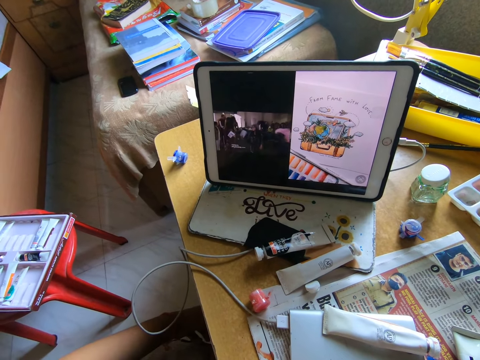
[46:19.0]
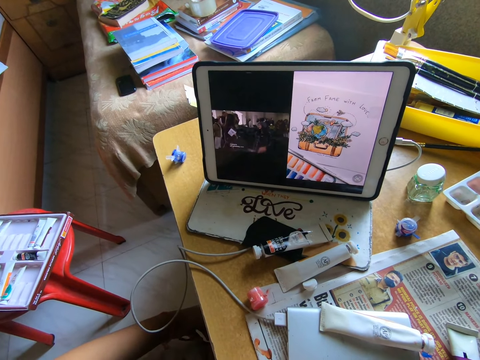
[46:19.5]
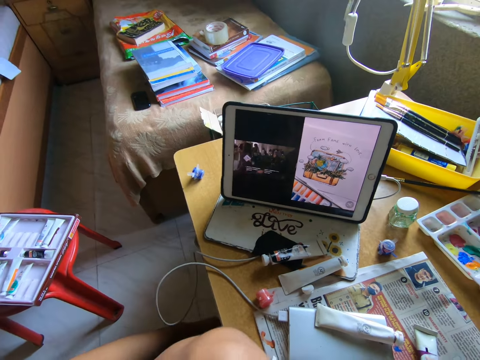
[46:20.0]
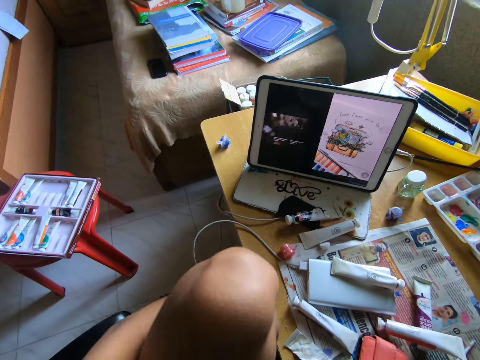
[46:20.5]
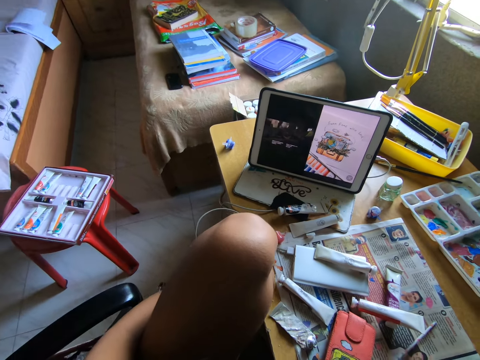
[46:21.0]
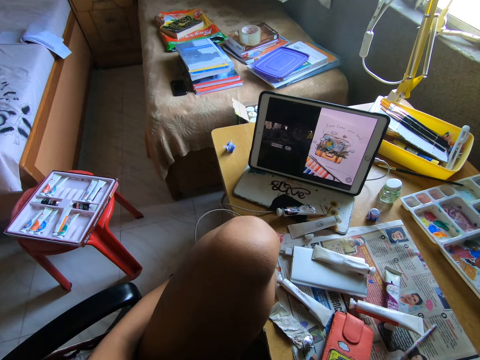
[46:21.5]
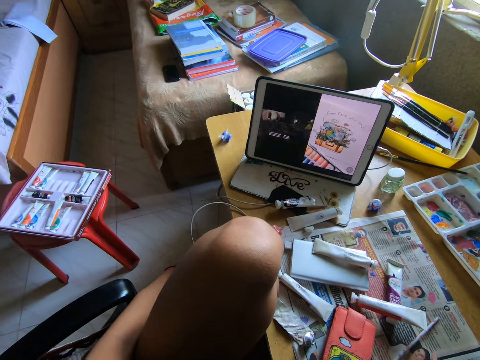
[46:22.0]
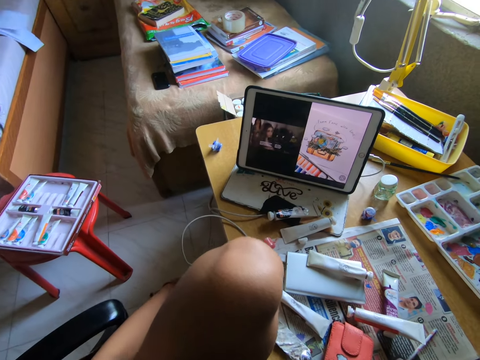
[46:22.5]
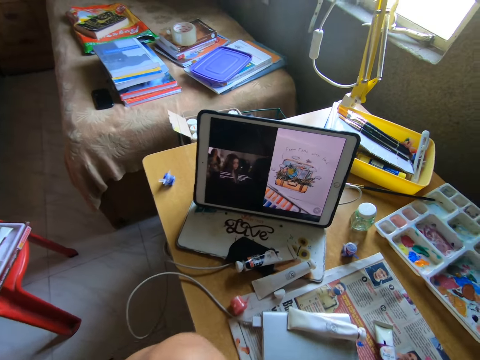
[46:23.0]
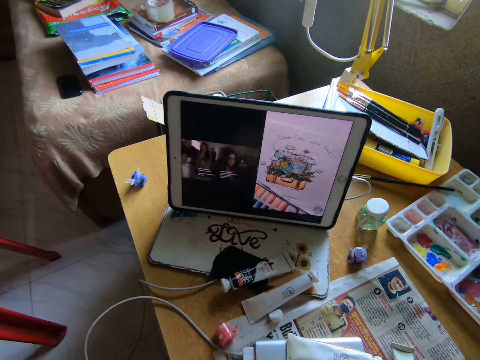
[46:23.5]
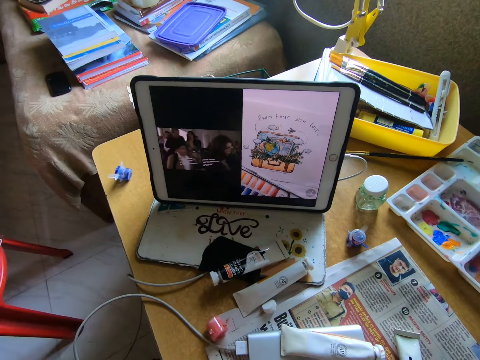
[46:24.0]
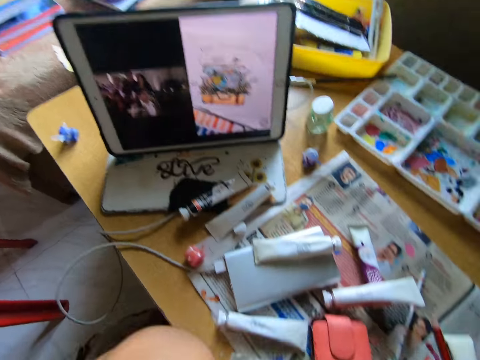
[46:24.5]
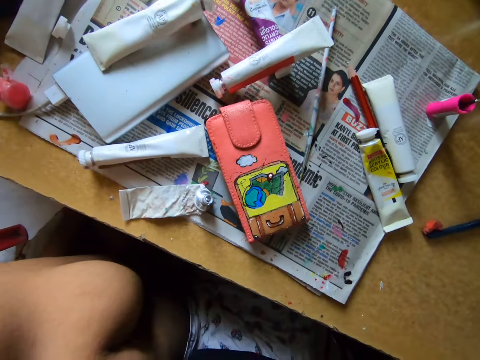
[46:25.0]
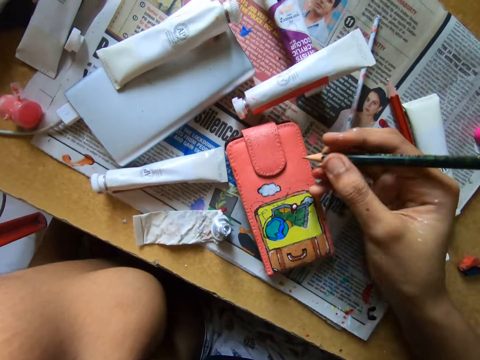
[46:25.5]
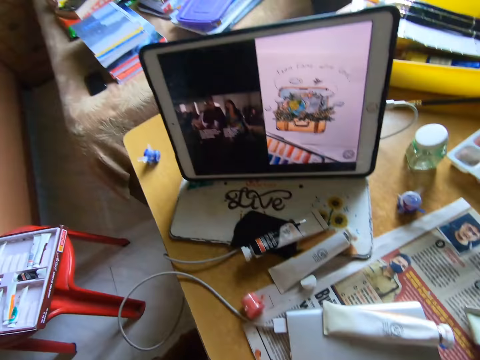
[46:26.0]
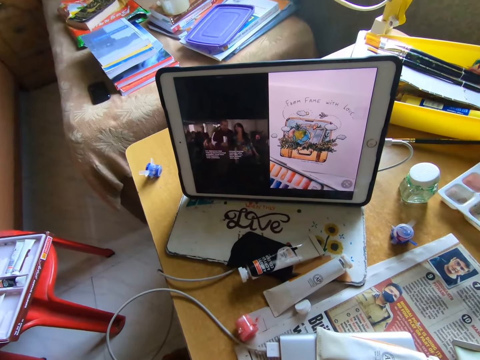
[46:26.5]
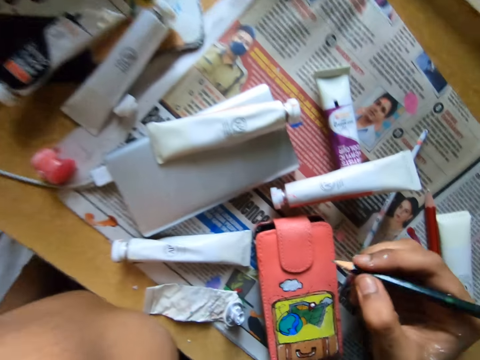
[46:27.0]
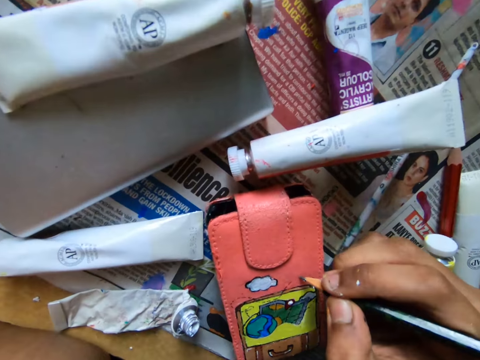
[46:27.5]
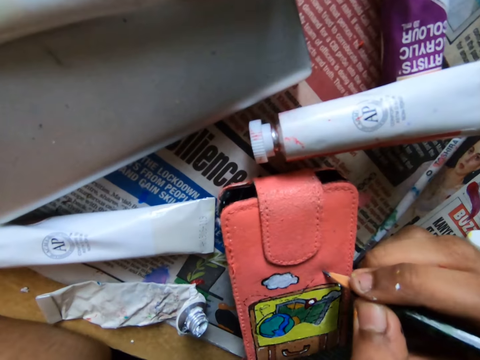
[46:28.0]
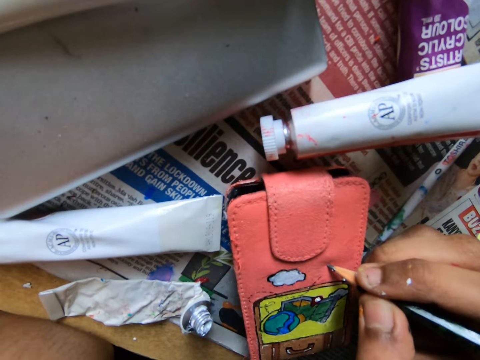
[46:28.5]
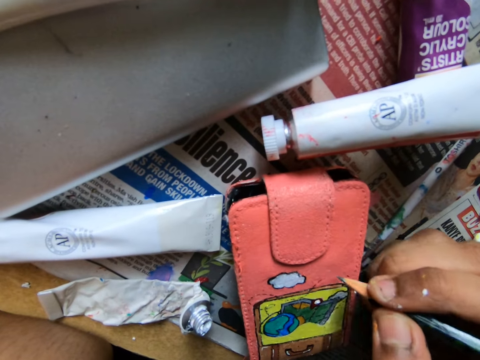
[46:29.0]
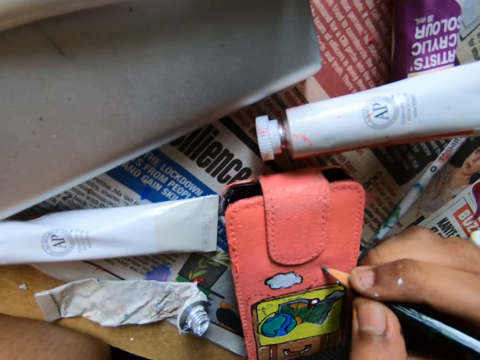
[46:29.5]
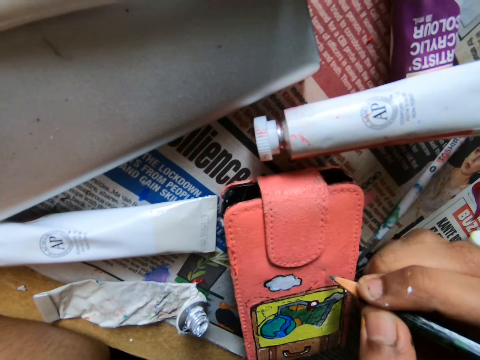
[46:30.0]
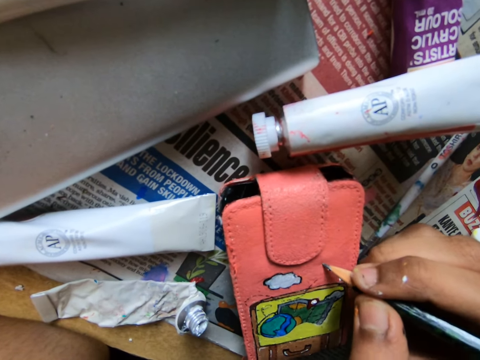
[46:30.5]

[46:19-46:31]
The camera wearer draws on a pouch on the table with a black pencil. They write on a wallet with the pencil. They look at a tablet on the table. They write on the wallet with the pencil.

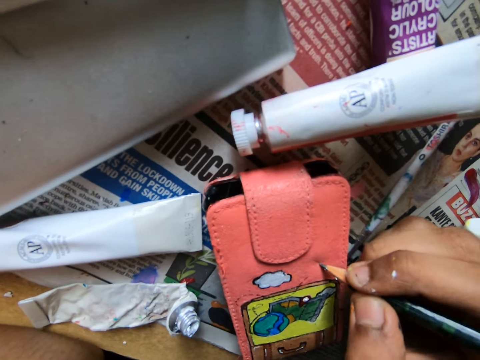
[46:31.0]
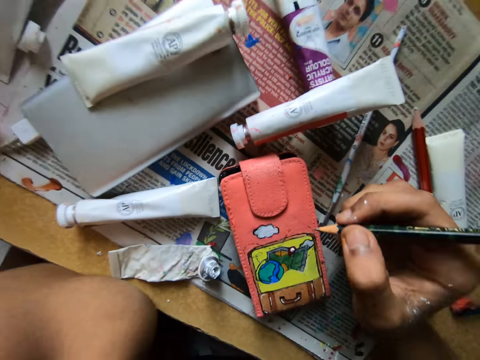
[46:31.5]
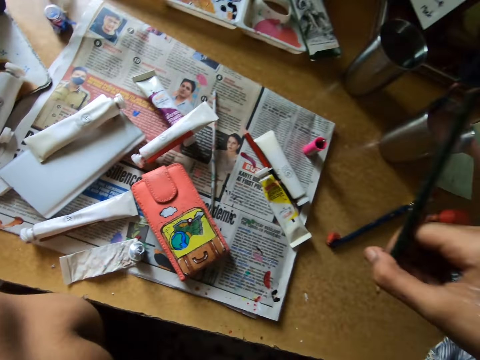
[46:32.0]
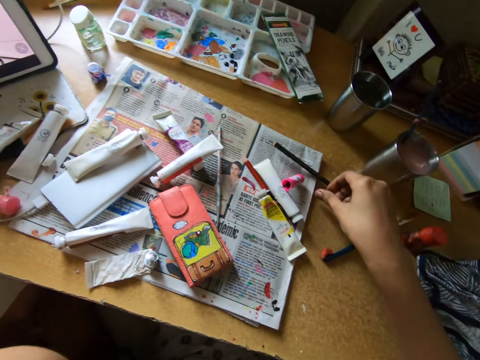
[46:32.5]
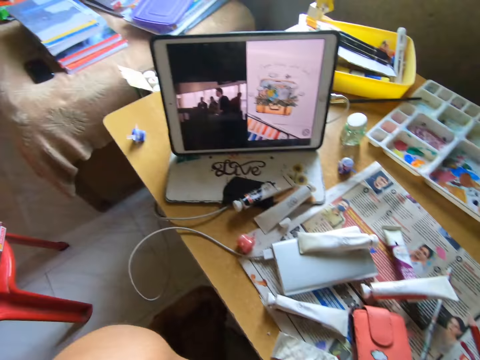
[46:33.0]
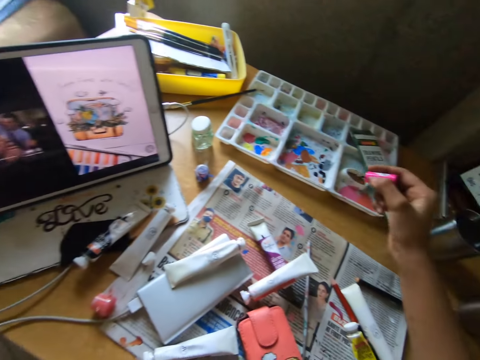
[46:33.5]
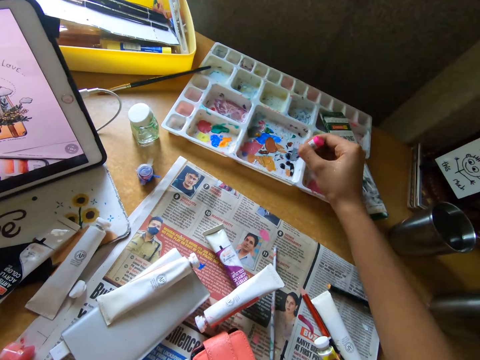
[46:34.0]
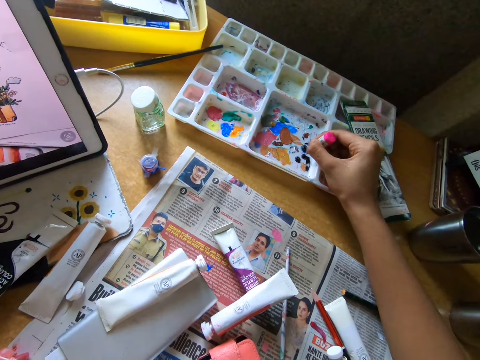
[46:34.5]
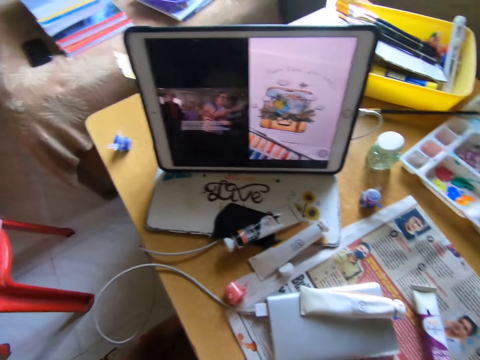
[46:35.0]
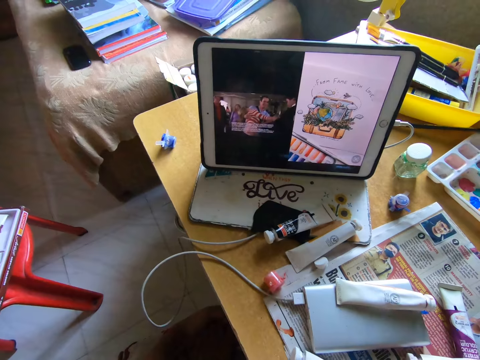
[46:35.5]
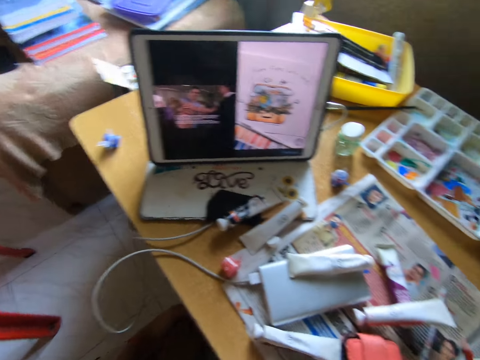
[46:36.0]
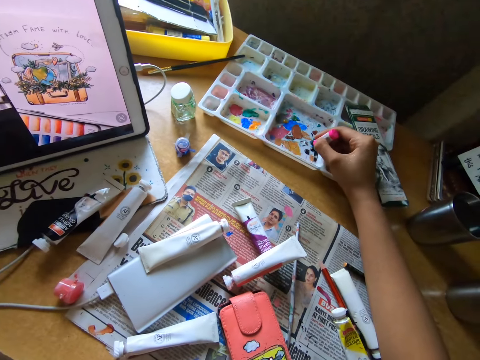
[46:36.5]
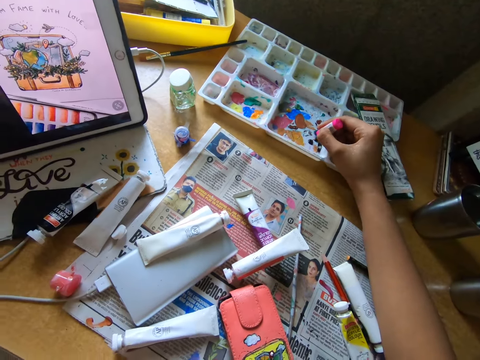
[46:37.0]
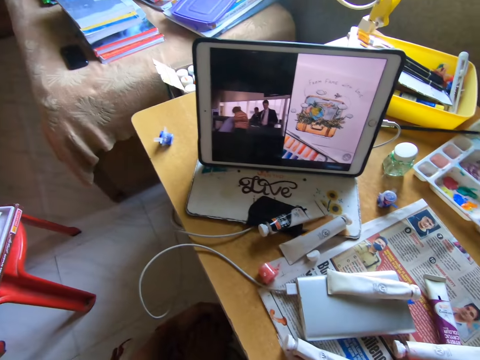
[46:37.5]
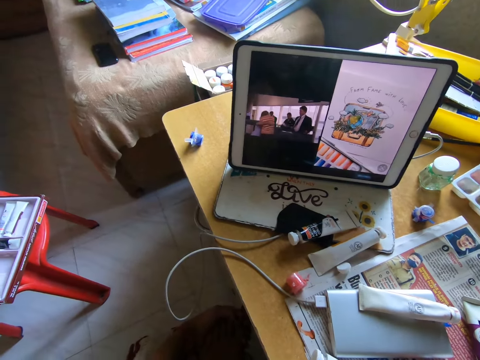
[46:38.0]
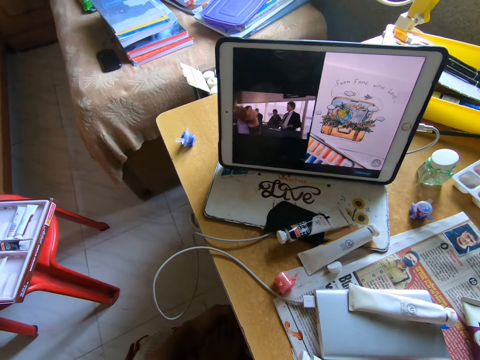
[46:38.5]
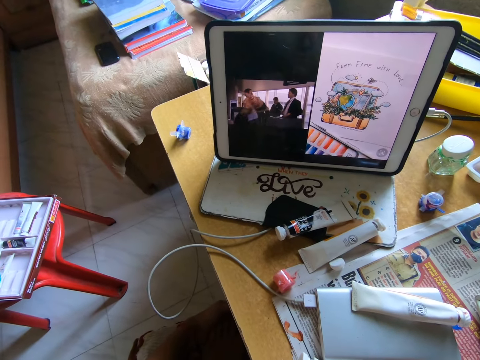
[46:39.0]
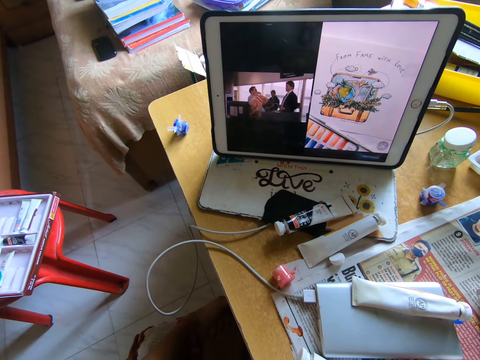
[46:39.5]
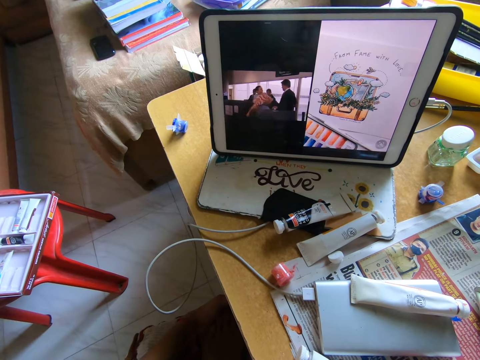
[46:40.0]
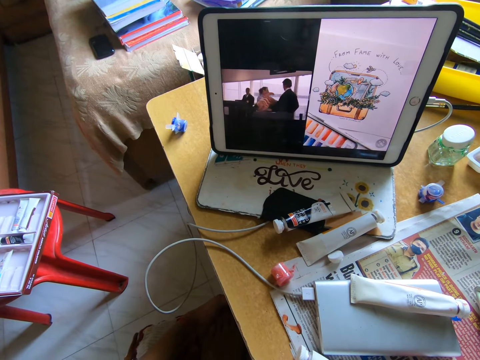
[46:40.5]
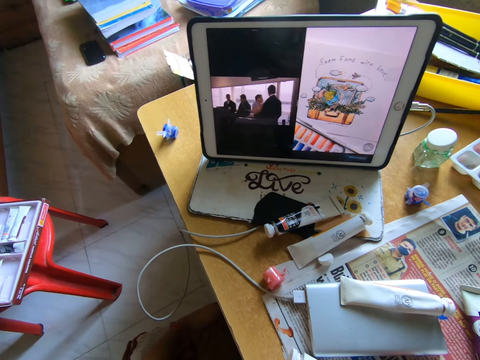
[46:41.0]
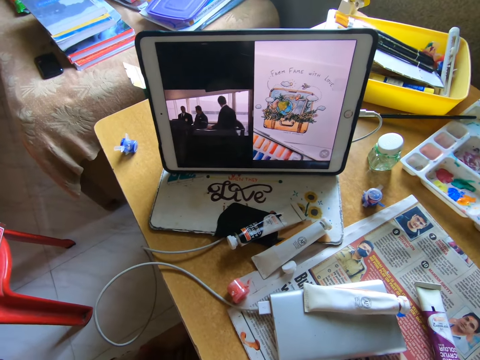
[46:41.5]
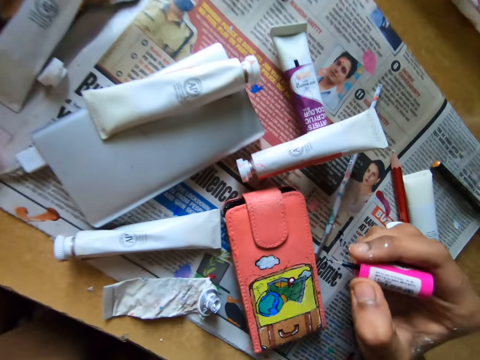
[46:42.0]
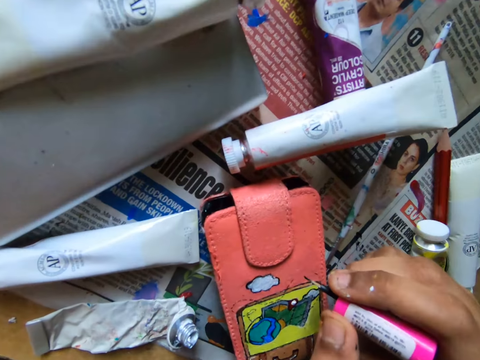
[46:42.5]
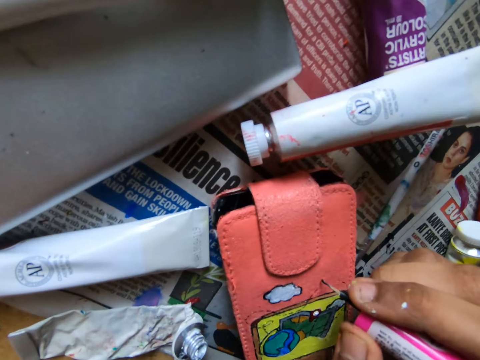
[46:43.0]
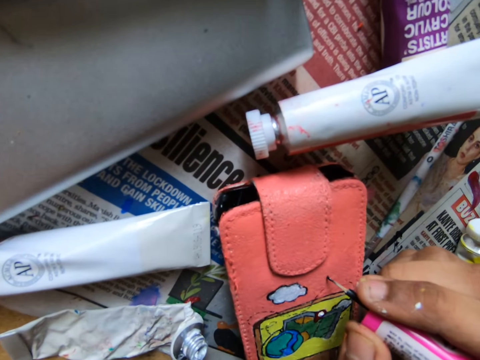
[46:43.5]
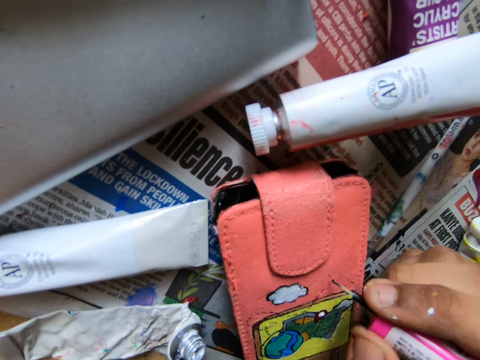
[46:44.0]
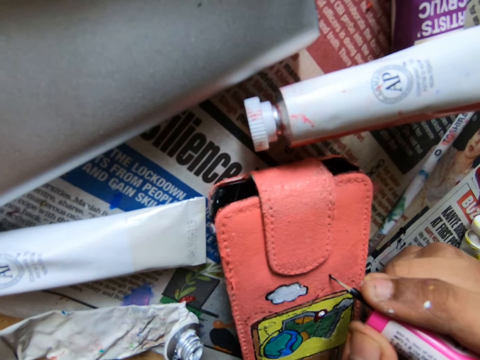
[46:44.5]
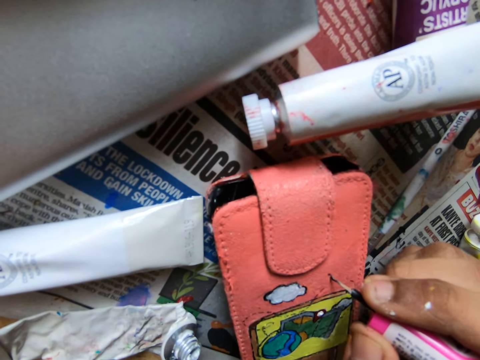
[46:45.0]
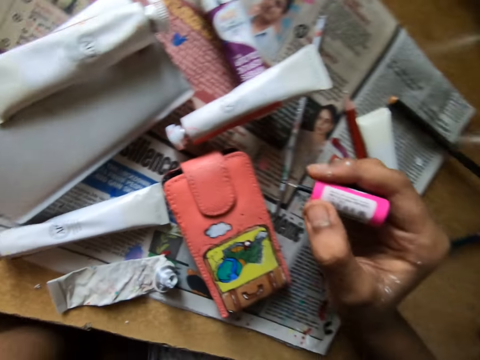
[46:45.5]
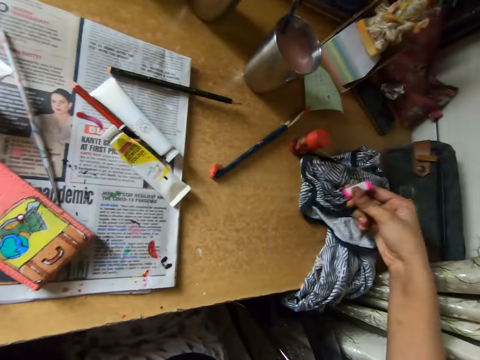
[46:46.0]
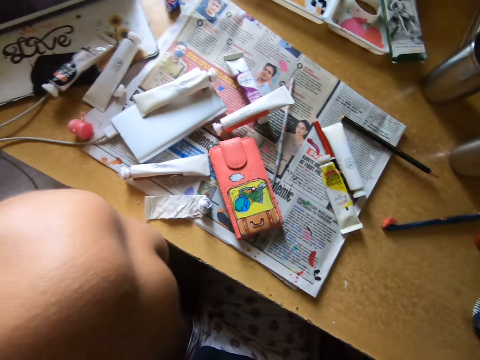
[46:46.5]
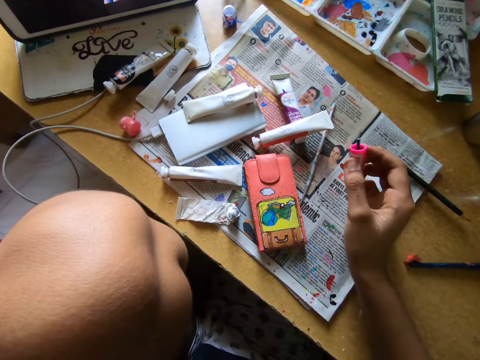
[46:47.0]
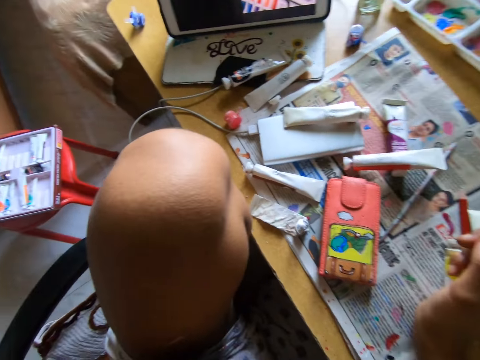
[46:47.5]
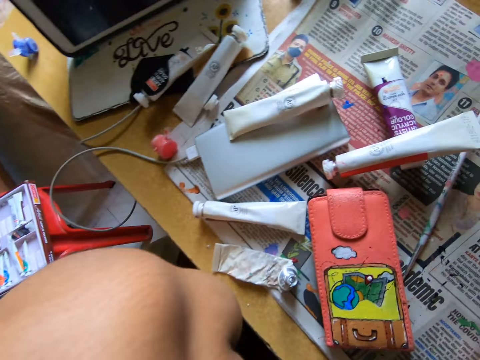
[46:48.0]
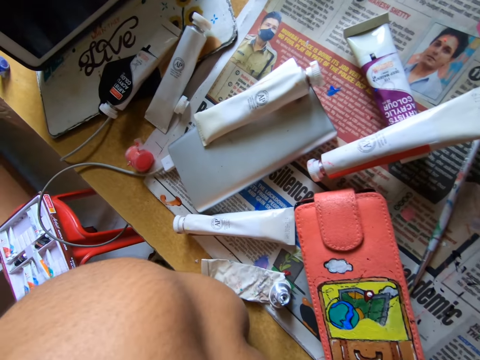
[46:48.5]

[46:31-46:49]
The camera wearer drops the black pencil on the table. They pick the pink color brush or paint marker from the table. They look at the tablet on the table. They dip the color brush into a paint tray on the table. They look at the tablet on the table. They rub the paint marker on the paint tray. They look at the tablet on the table. They draw with the pink color brush on the pouch. They clean the pink color brush on a cloth on the table. They look around.
